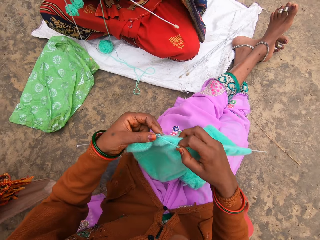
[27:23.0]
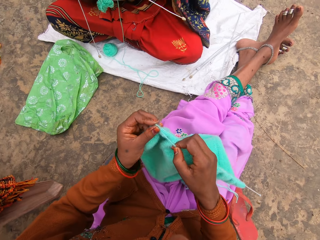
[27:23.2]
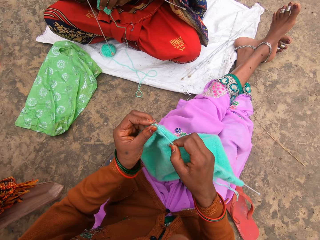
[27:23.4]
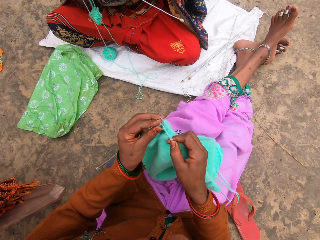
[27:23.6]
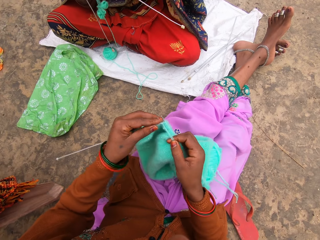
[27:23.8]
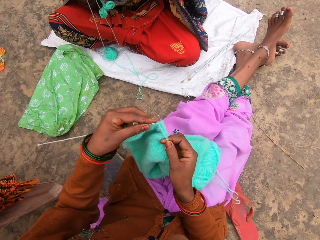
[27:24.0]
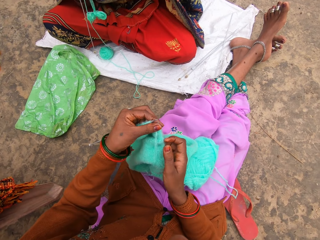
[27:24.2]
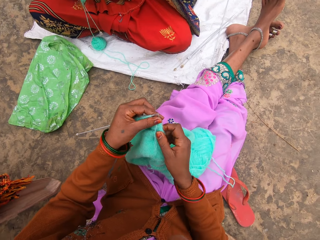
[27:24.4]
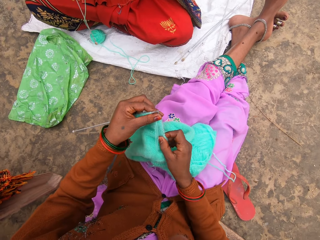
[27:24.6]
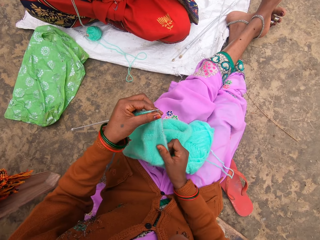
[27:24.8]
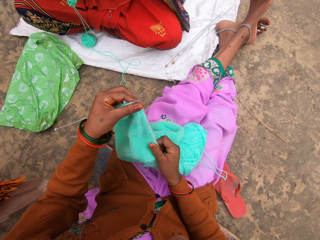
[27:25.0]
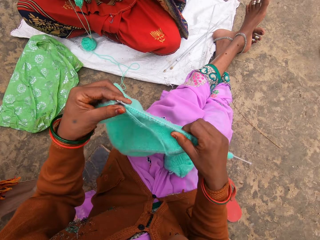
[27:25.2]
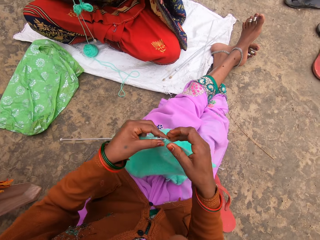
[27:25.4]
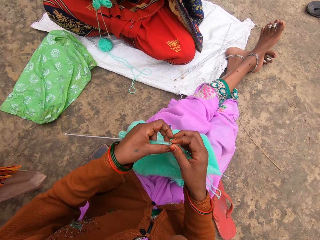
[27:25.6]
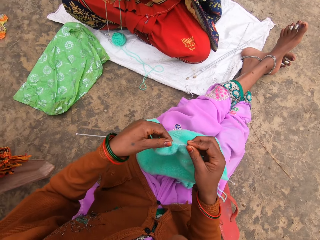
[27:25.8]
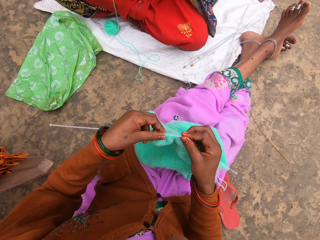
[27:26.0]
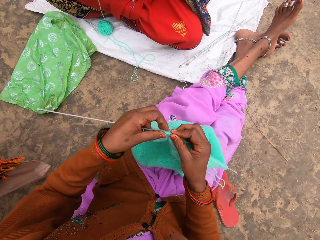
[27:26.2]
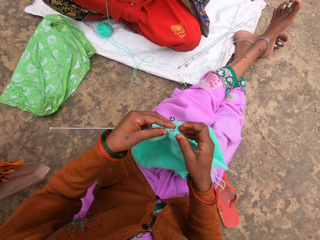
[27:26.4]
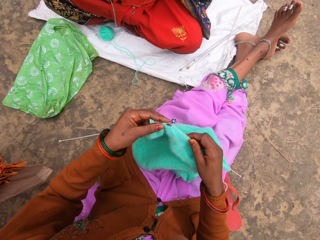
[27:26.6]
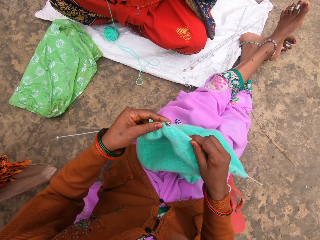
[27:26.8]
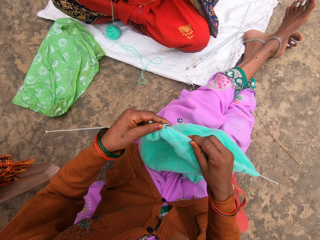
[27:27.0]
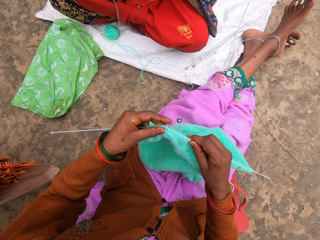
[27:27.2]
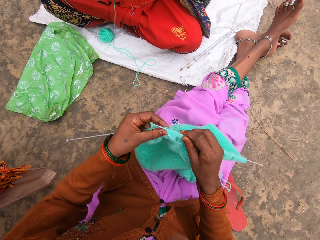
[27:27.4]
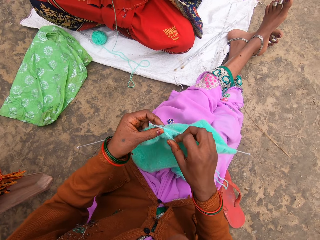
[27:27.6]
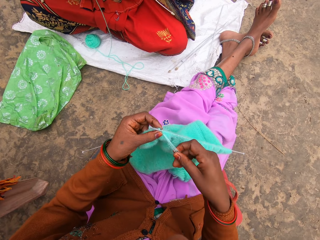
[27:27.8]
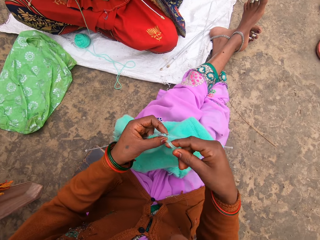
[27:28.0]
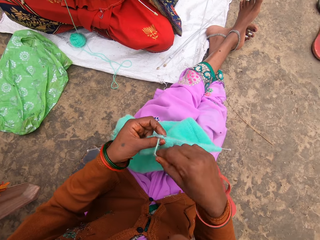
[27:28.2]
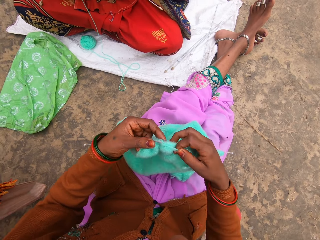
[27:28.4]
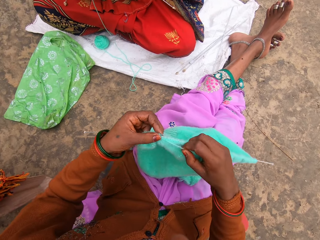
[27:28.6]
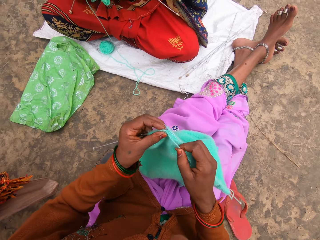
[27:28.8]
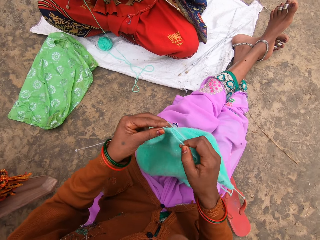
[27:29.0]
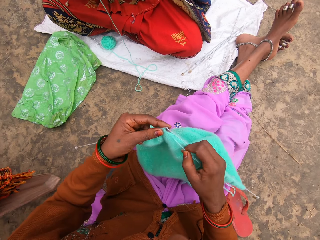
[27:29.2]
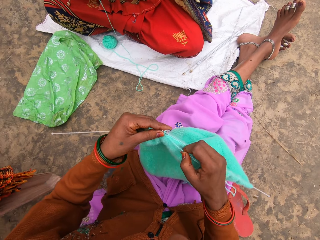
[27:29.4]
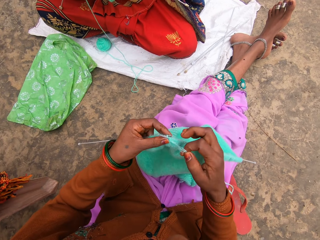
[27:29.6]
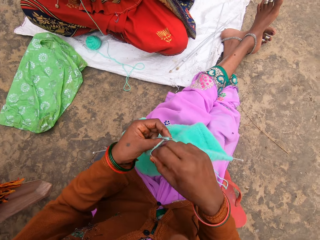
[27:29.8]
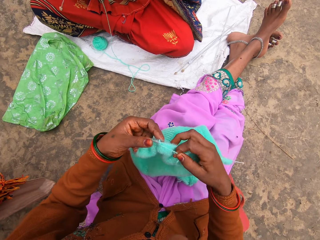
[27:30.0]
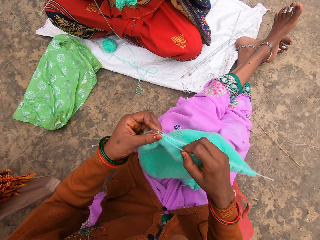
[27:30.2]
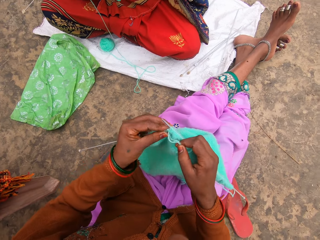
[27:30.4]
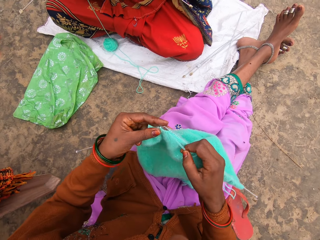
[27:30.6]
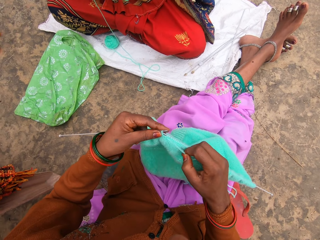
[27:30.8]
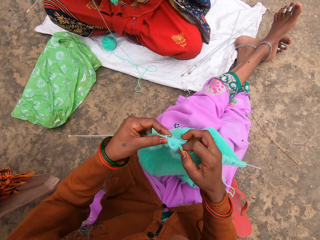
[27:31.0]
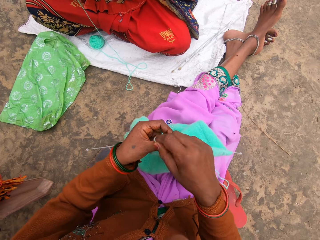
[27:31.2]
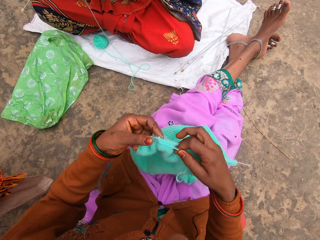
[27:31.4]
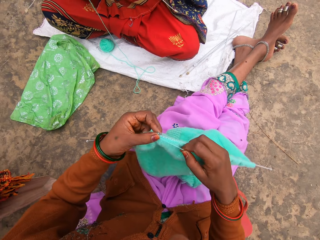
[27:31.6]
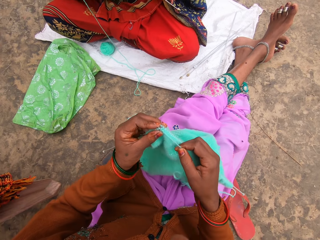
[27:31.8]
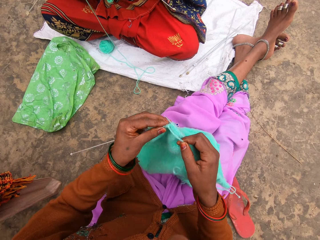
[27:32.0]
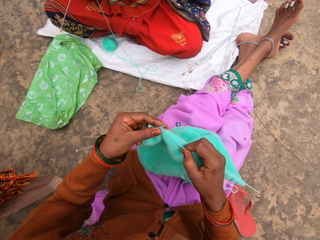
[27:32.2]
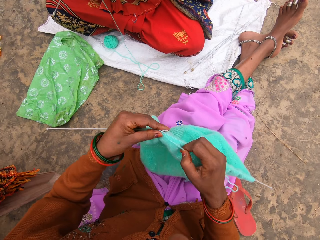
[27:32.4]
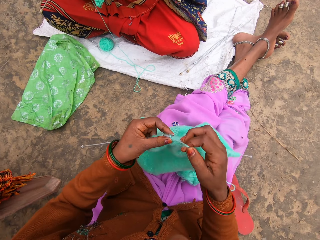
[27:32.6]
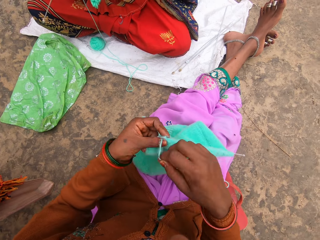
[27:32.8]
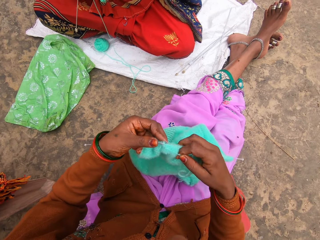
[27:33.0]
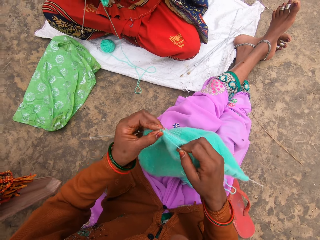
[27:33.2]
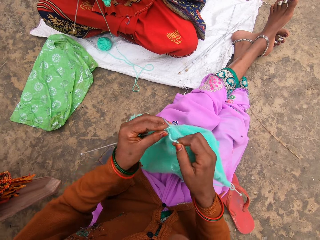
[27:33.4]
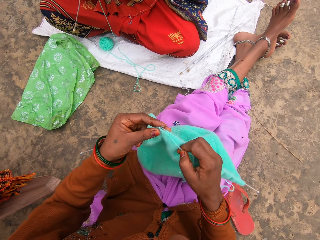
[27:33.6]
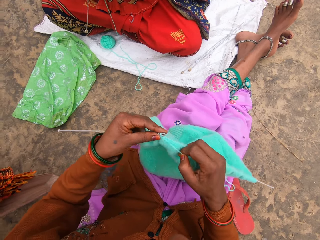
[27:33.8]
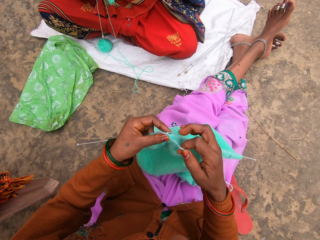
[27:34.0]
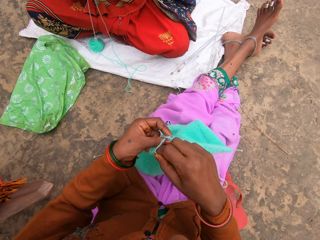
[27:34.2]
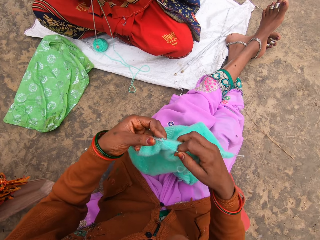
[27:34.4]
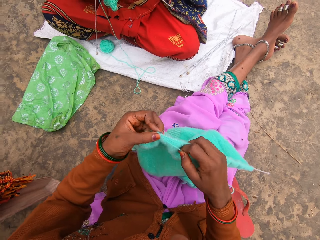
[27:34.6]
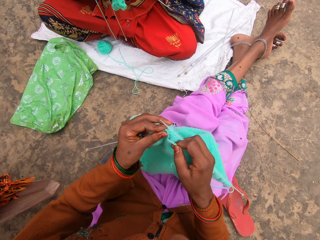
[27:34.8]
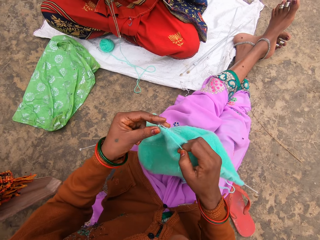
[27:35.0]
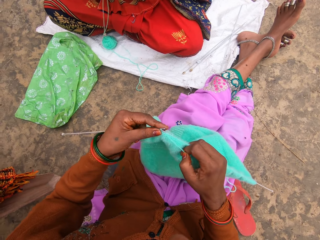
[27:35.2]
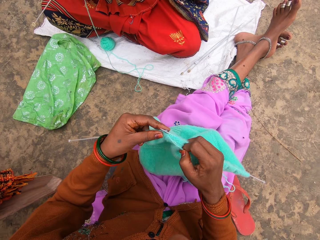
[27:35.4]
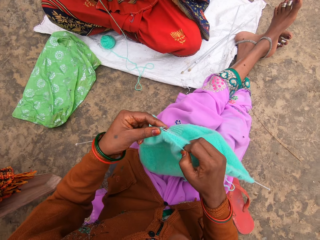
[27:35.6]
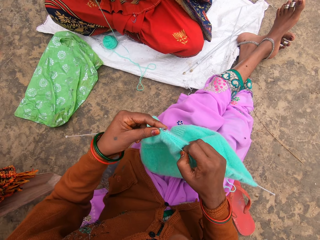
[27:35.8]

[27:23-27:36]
The camera wearer pulls the woolen sweater on the needle. They start to knit while talking.

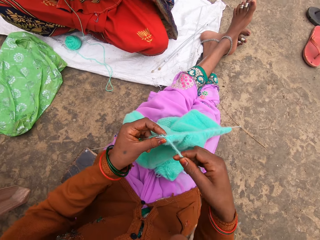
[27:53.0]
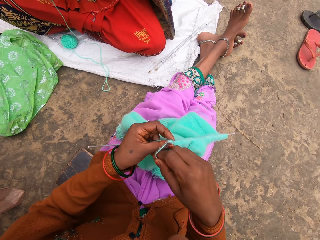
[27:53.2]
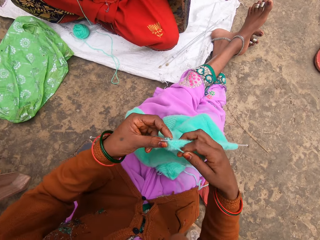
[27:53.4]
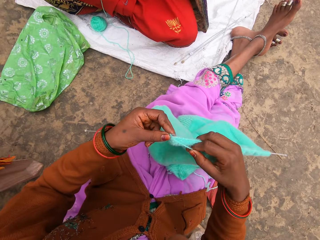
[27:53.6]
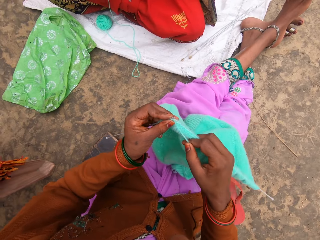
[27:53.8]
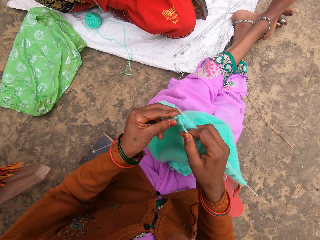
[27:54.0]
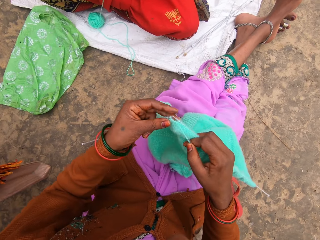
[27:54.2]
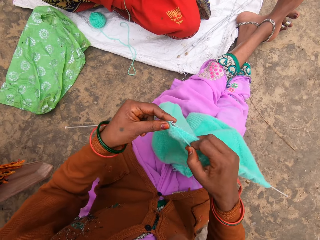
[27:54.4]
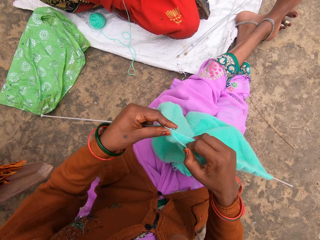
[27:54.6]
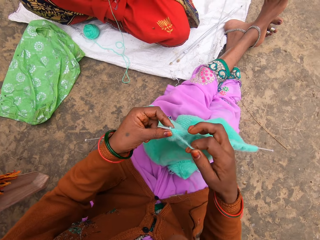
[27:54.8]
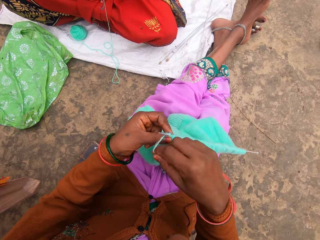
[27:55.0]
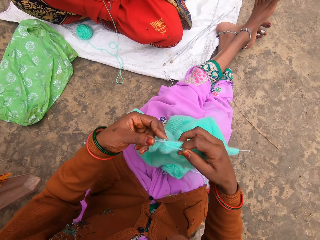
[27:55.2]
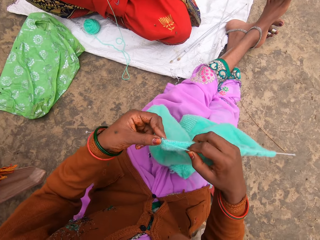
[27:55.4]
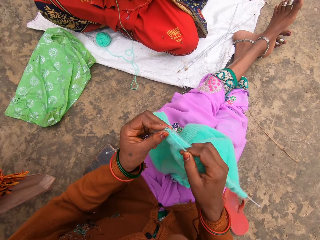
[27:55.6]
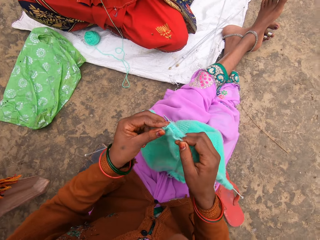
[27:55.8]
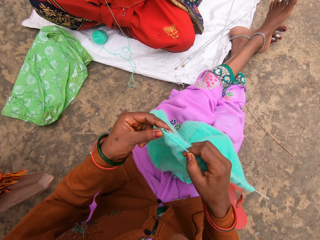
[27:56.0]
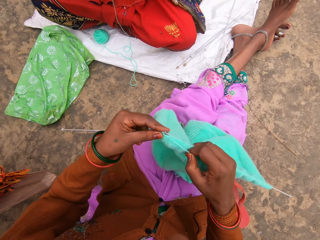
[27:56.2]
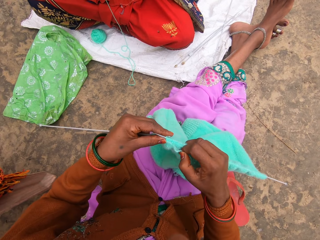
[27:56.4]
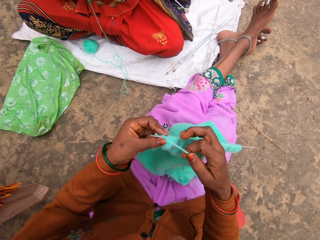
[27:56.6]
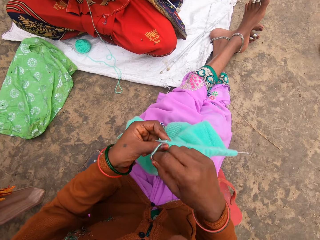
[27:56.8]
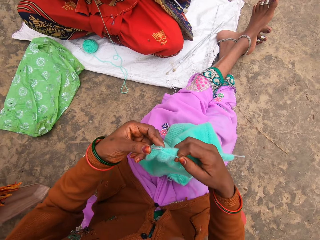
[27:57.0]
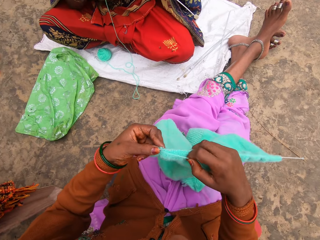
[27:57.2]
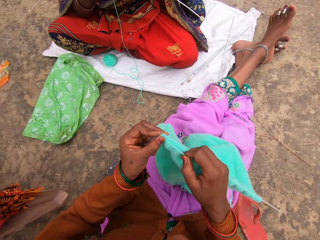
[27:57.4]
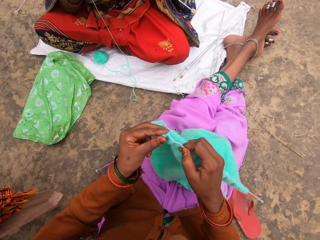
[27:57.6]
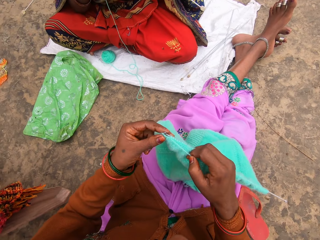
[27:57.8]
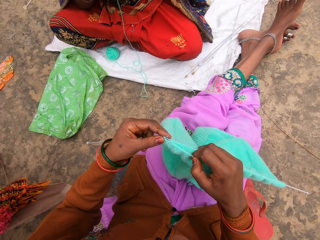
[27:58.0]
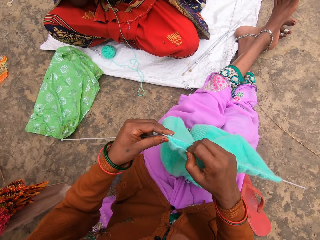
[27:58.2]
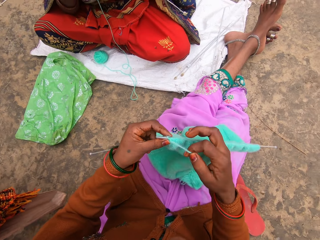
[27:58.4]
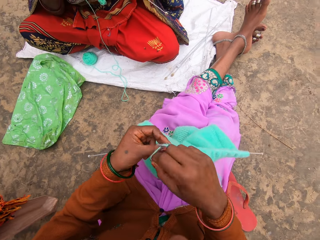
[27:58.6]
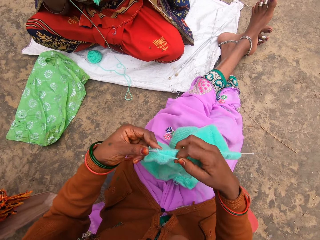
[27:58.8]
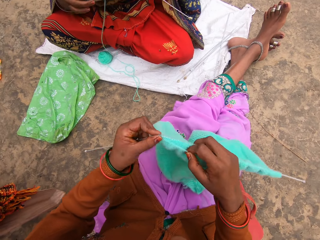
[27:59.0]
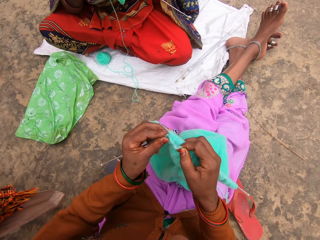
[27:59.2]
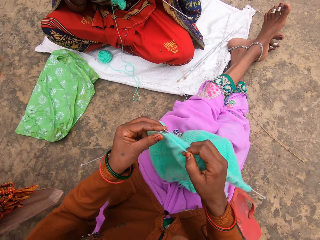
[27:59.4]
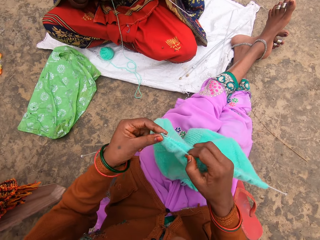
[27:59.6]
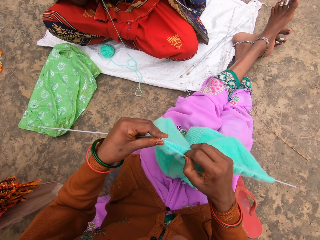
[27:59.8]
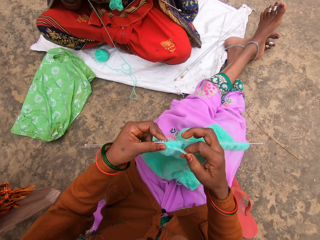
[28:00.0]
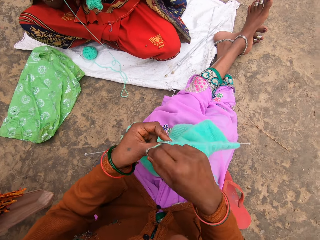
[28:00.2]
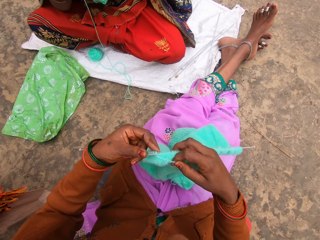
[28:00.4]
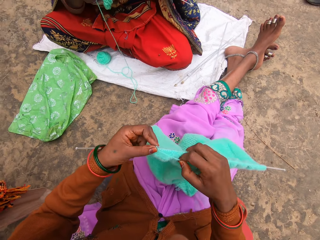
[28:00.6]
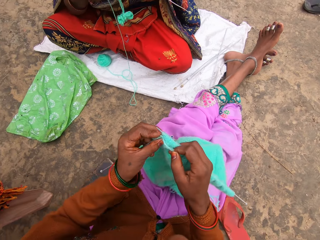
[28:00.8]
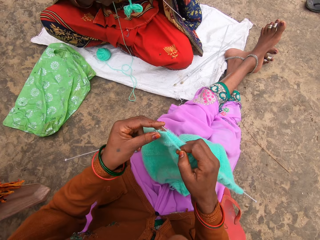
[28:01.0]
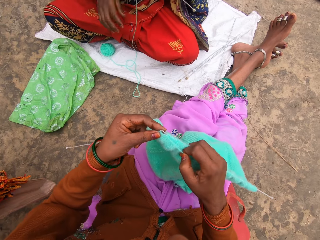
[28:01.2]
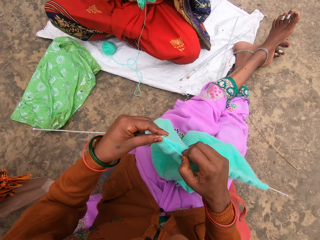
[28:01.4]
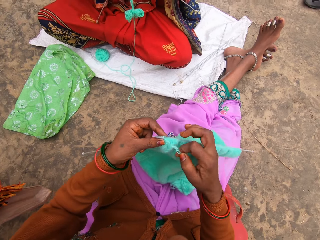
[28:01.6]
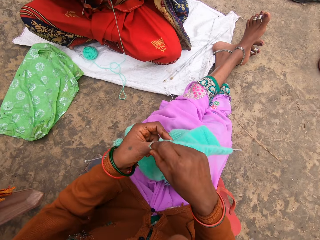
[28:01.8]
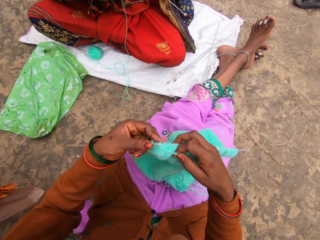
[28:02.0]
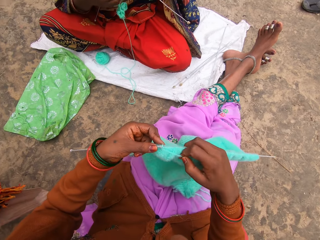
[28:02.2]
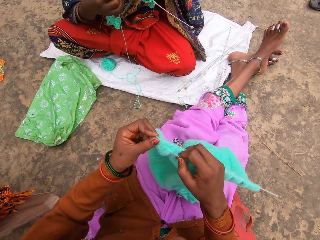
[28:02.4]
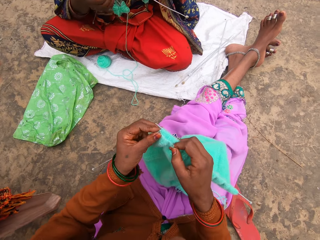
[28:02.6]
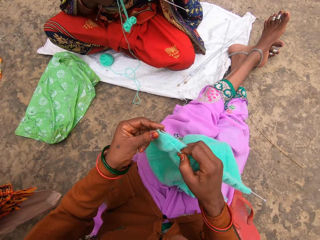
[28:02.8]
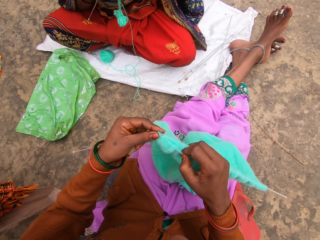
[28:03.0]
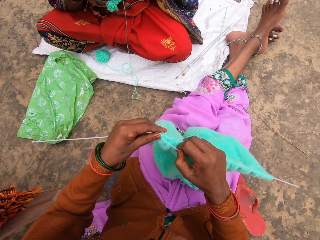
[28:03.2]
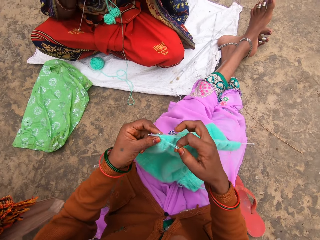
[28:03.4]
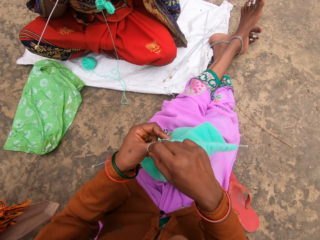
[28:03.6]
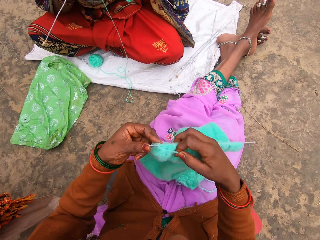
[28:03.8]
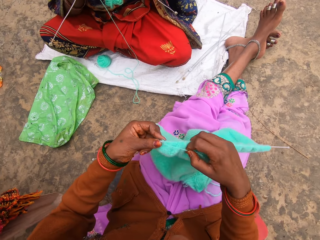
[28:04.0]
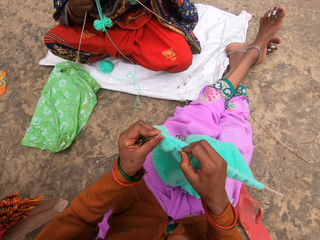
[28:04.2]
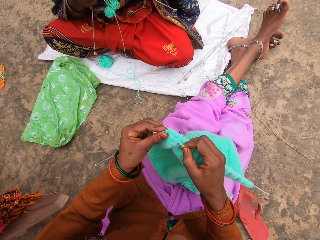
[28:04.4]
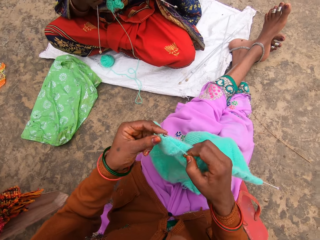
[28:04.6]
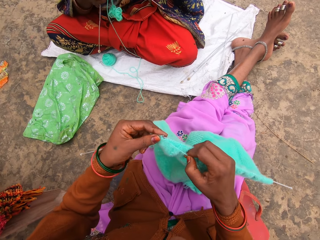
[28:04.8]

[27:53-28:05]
The camera wearer knits.
